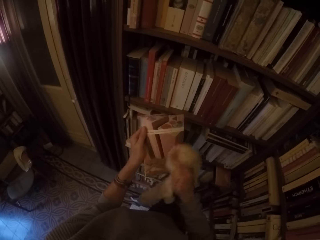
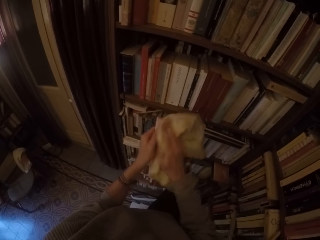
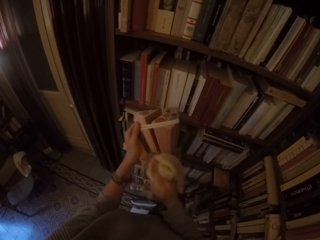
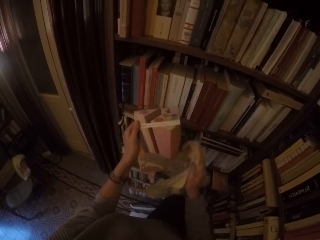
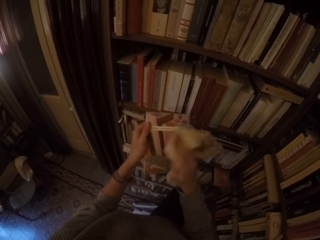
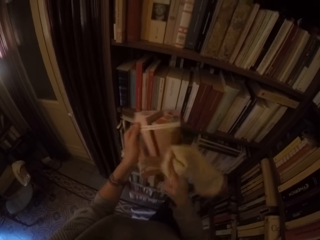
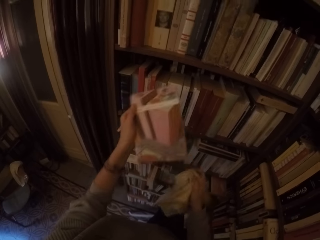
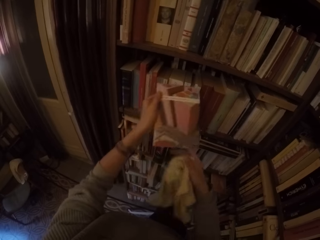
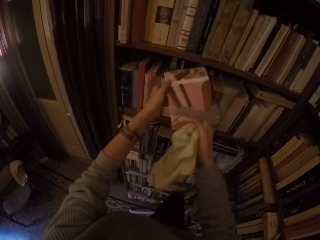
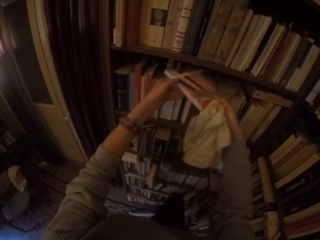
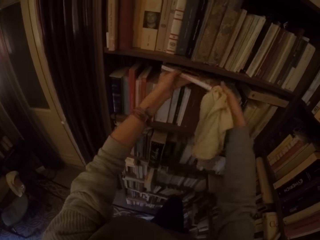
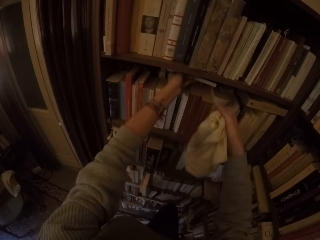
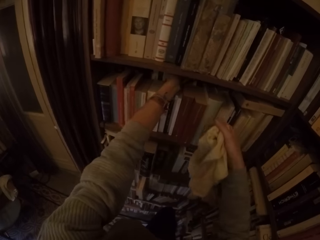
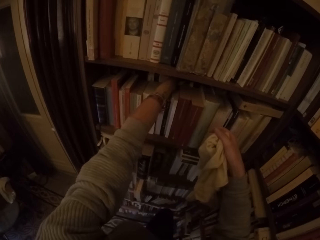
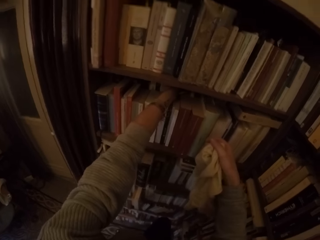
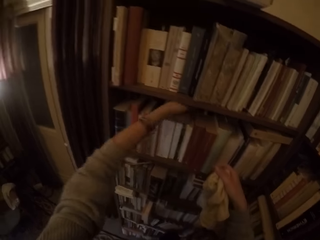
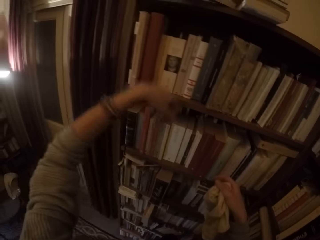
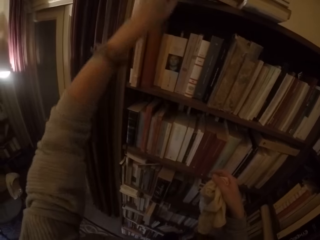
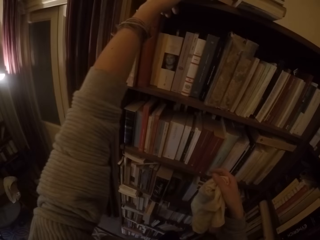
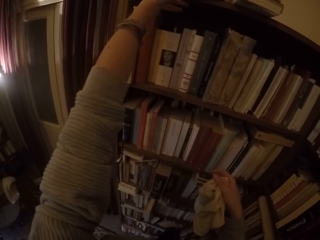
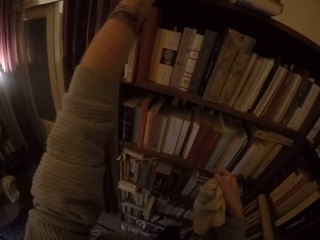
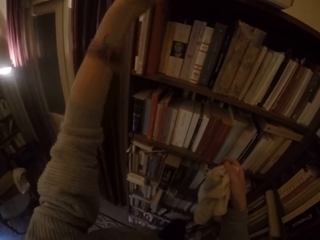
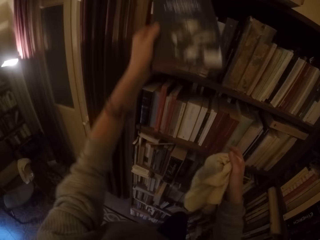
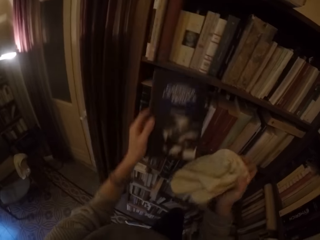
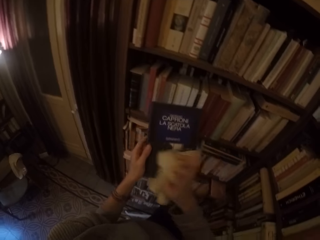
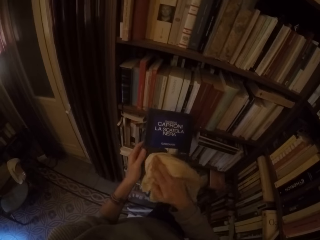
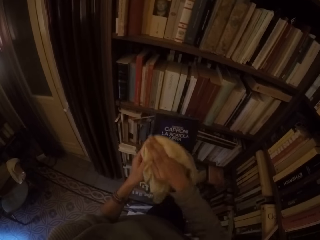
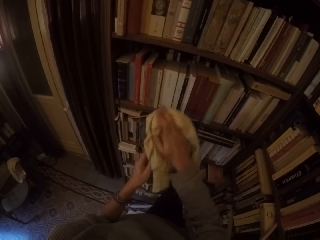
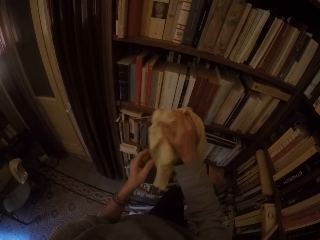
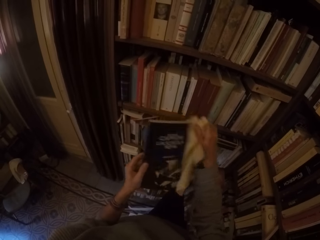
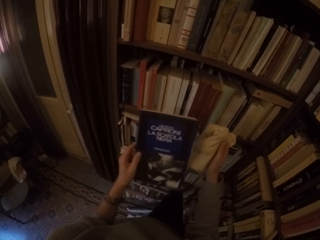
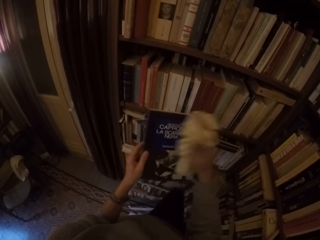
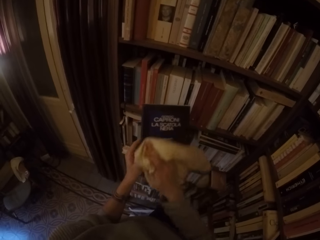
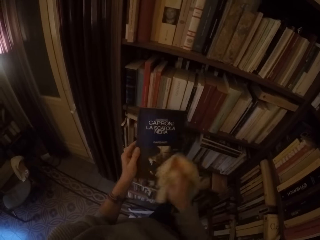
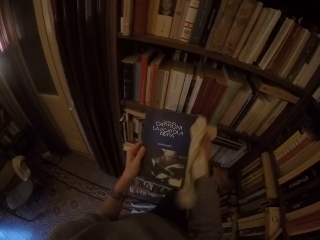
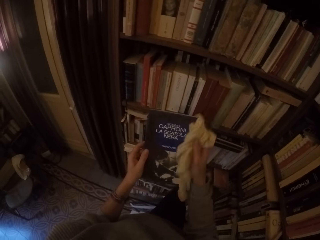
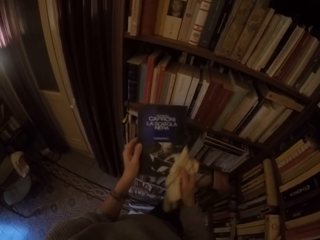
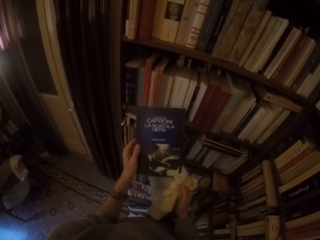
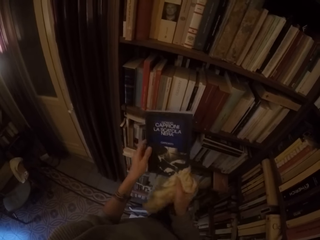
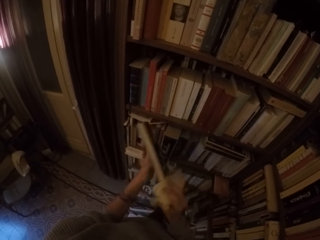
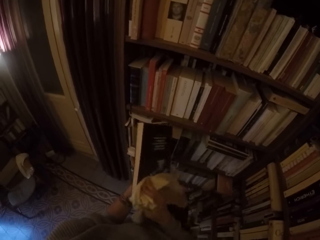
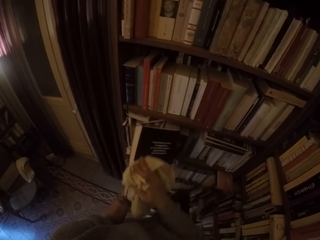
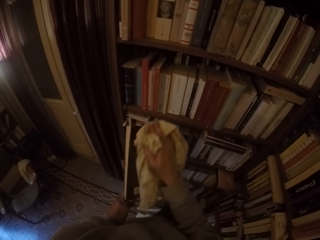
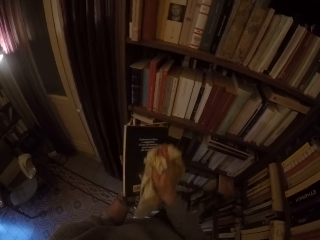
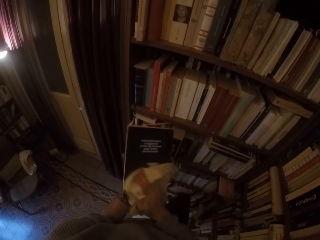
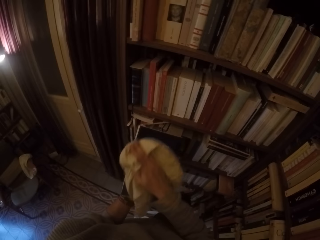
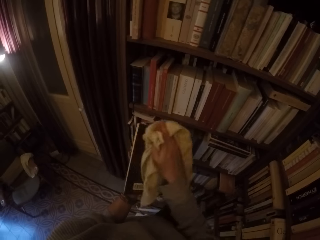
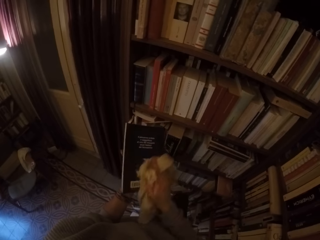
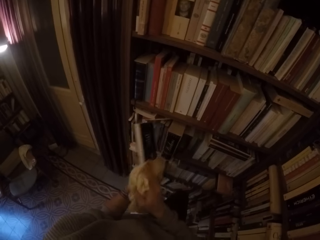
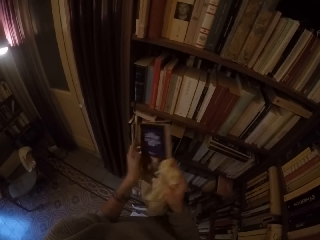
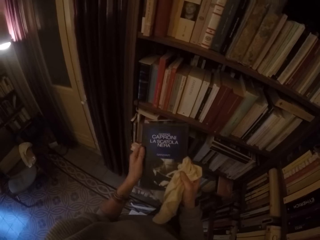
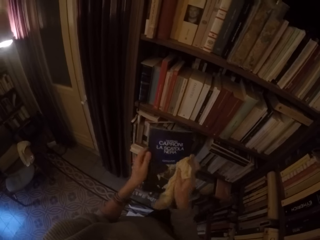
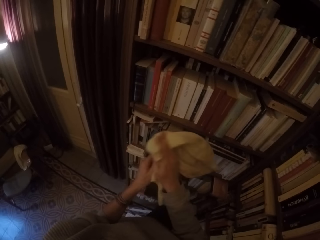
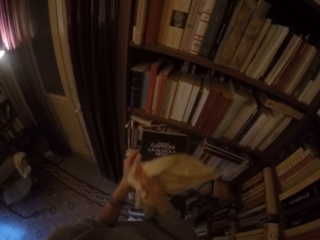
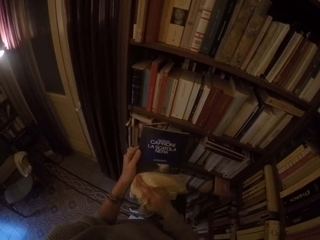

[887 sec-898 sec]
The camera wearer puts the book on the shelf with both hands. He picks up another book from the top of the shelf with his left hand. He wipes the book with the towel in his right hand.

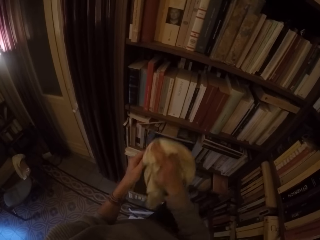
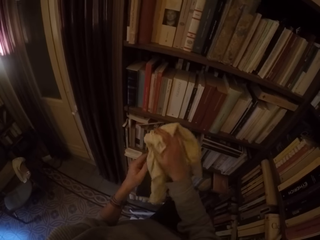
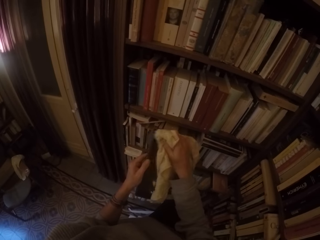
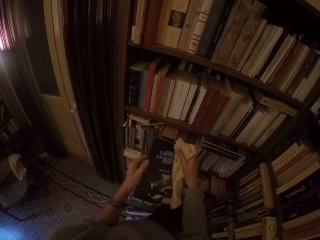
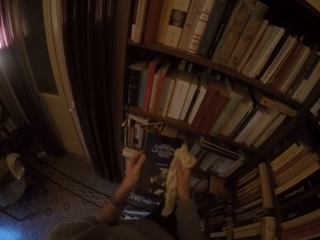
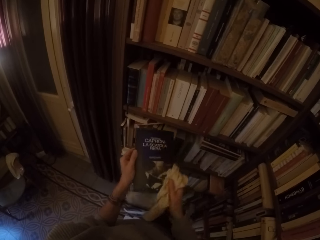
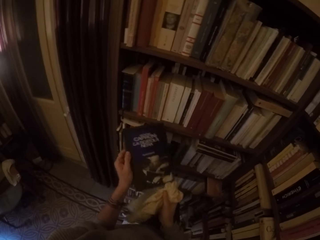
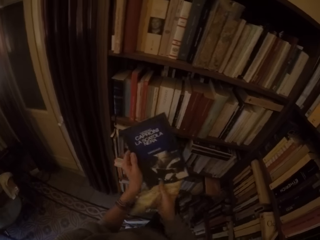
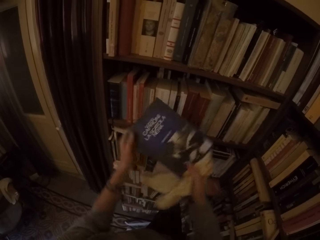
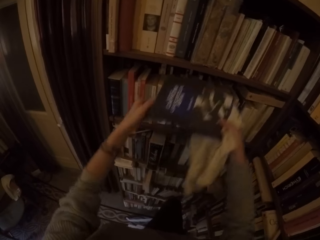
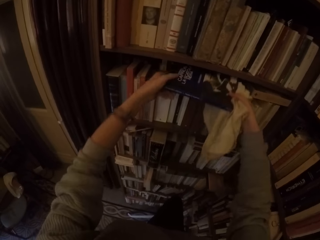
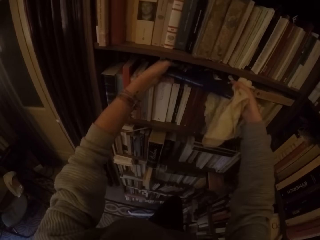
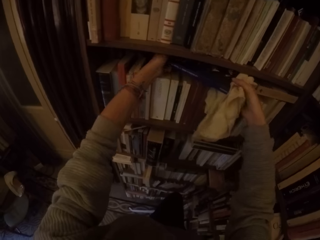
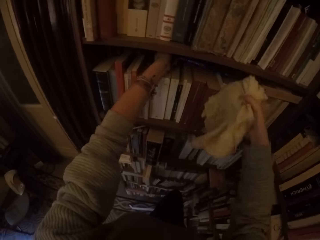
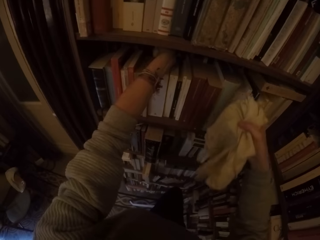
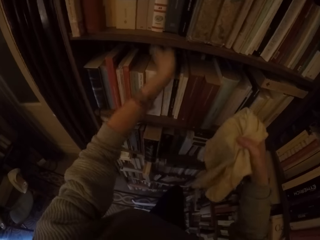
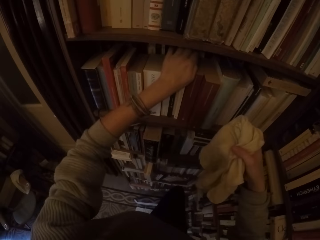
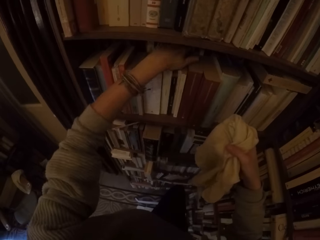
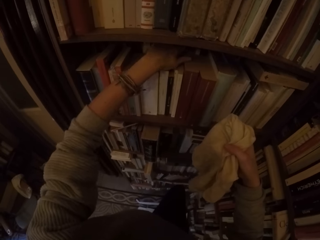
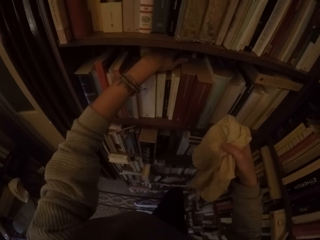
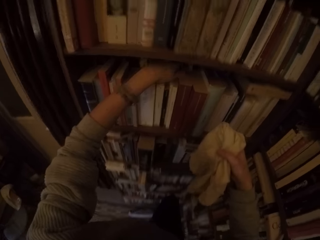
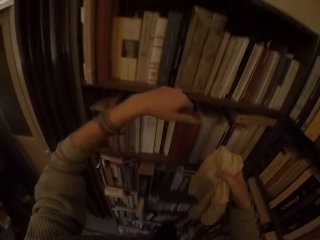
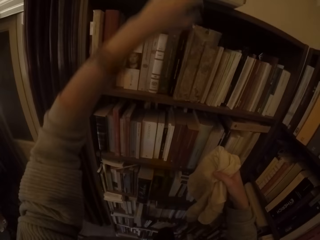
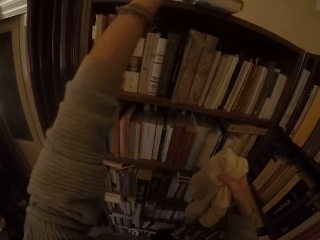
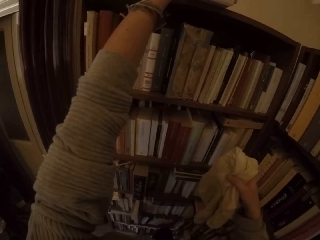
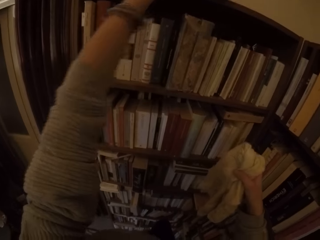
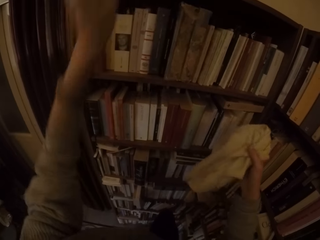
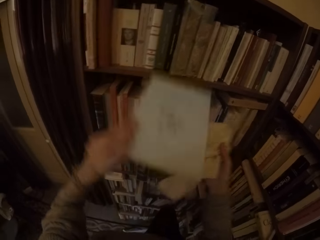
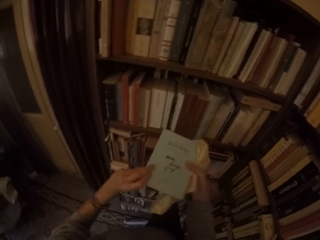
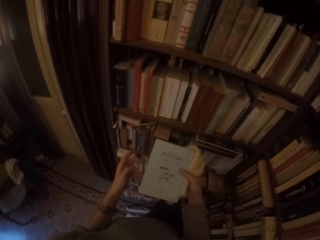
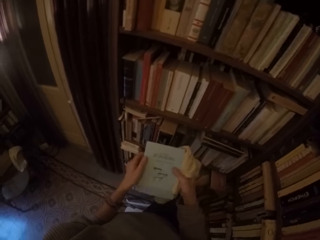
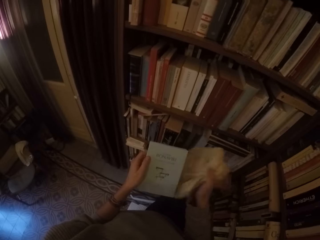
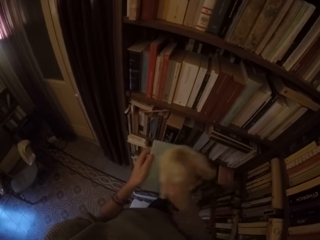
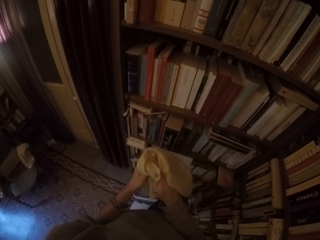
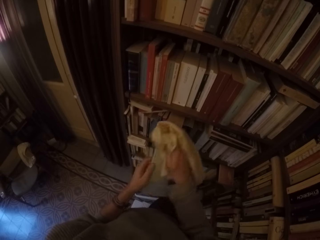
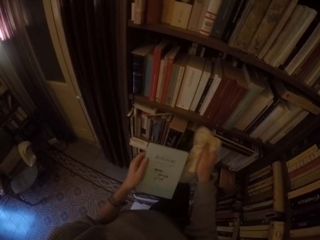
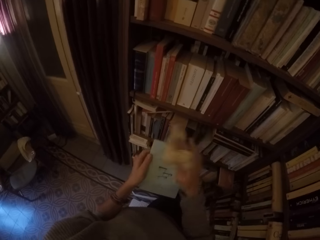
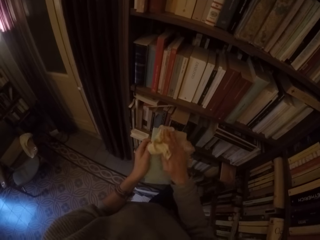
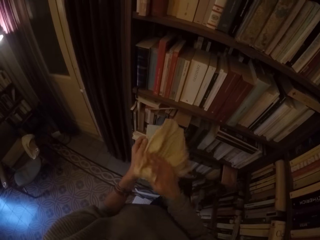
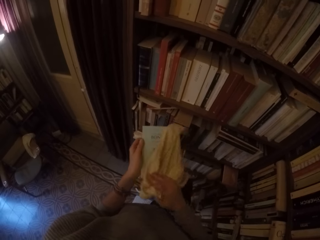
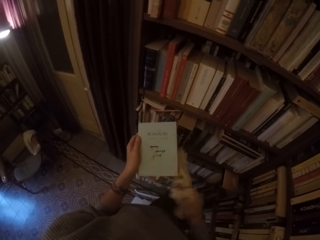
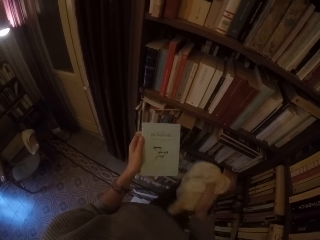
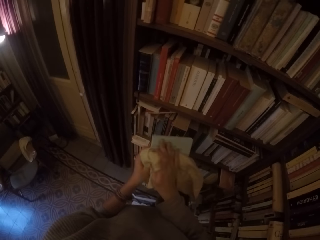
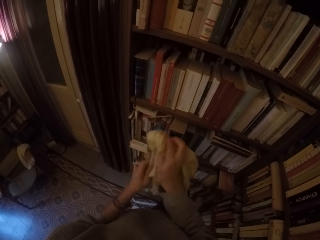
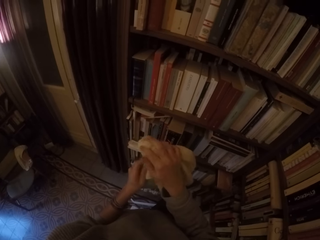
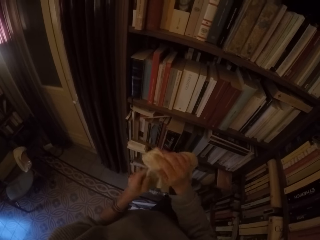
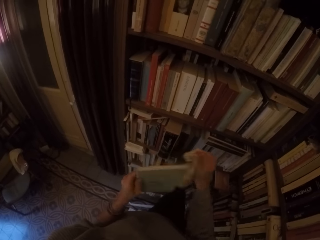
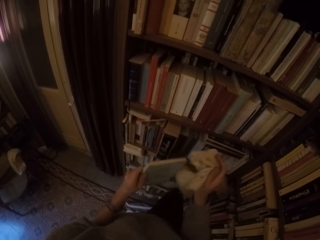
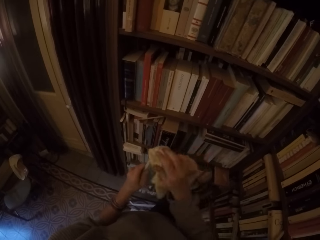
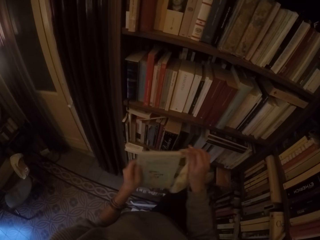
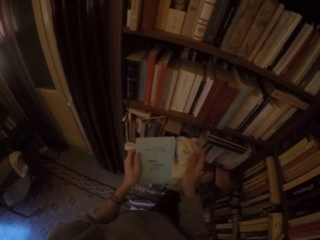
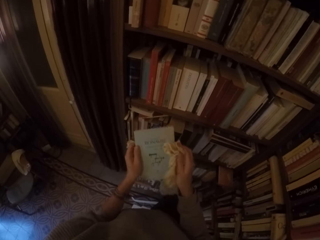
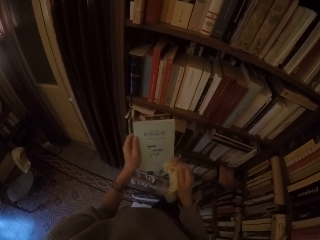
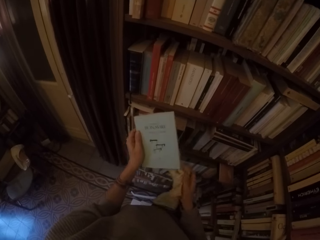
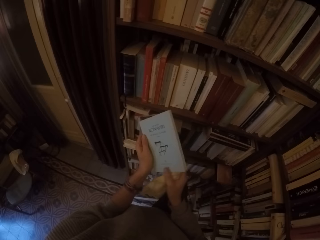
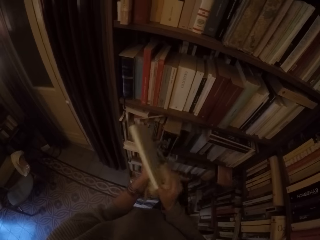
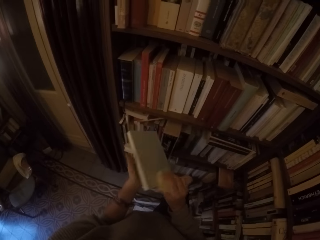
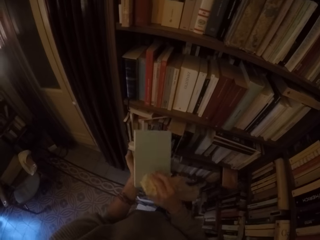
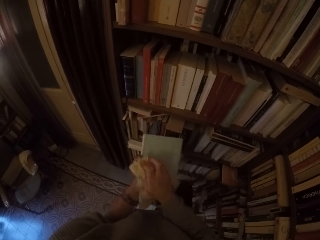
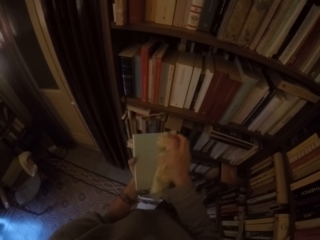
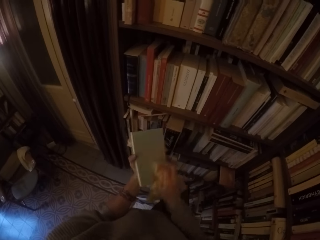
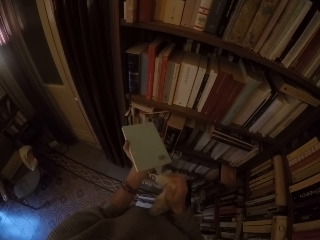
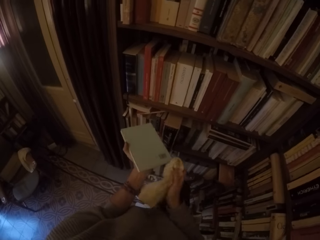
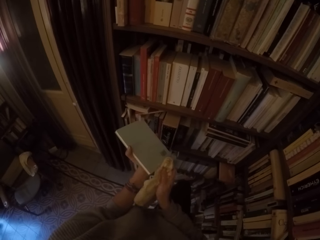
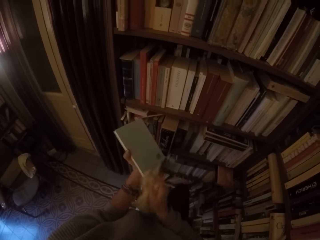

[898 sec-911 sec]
The camera wearer puts the book on the shelf with both hands. He picks up another book from the top of the shelf with his left hand. He wipes the book with the towel in his right hand.
